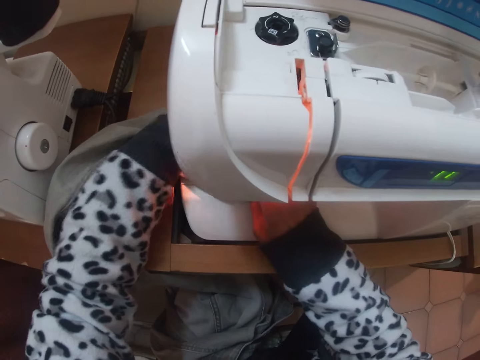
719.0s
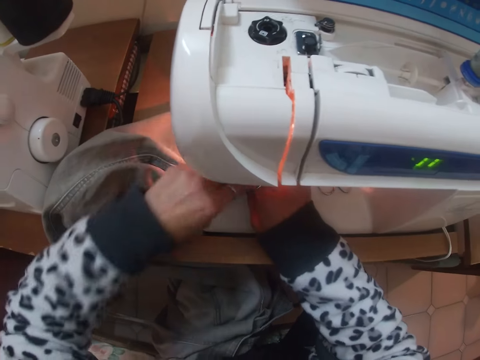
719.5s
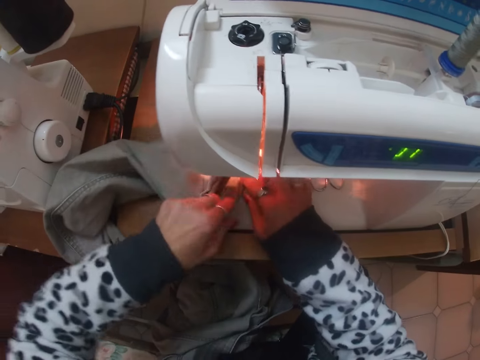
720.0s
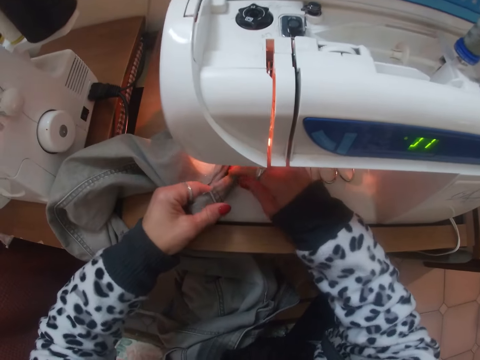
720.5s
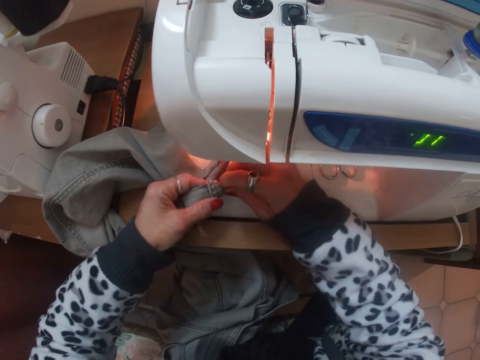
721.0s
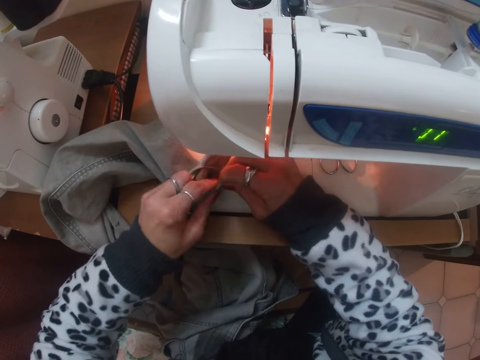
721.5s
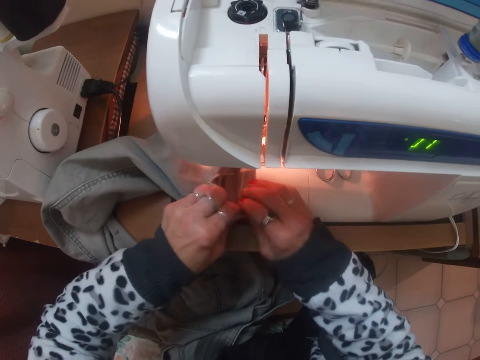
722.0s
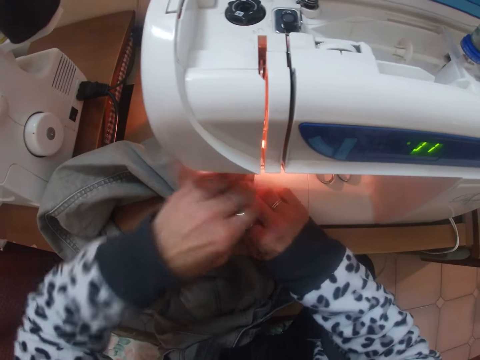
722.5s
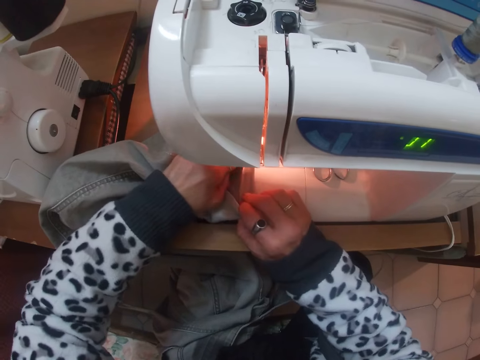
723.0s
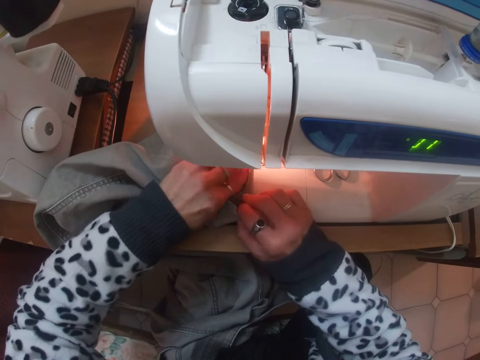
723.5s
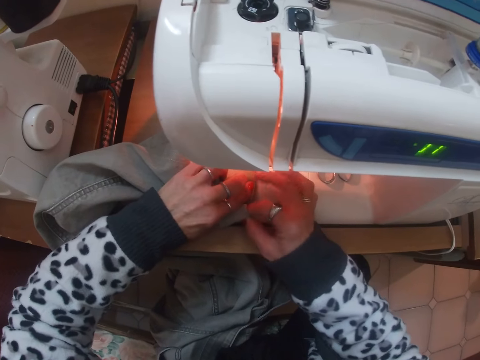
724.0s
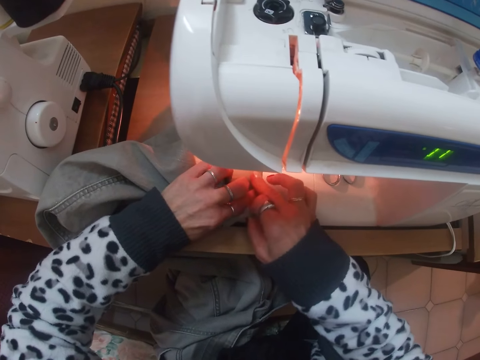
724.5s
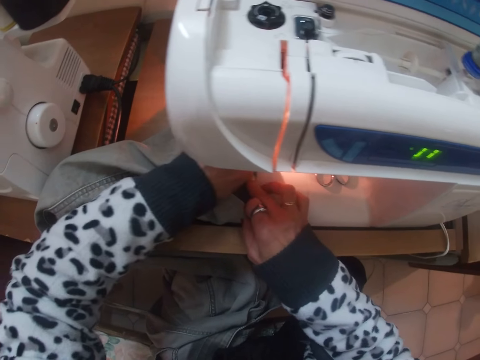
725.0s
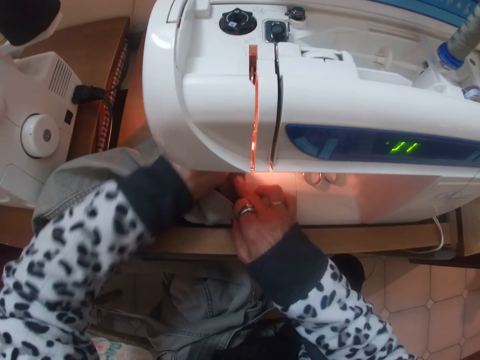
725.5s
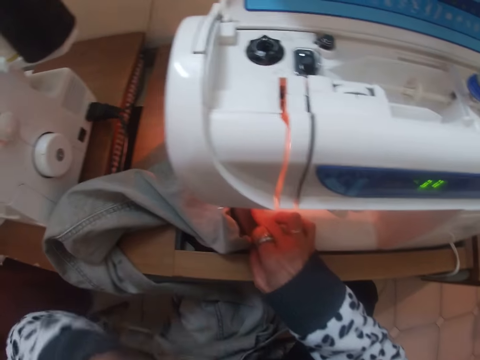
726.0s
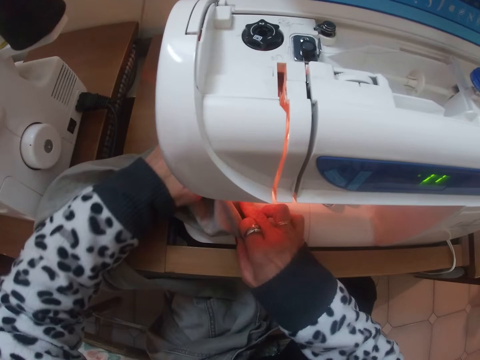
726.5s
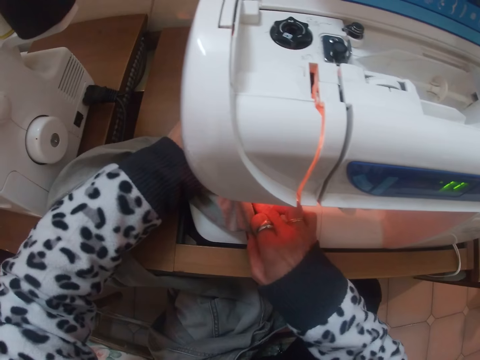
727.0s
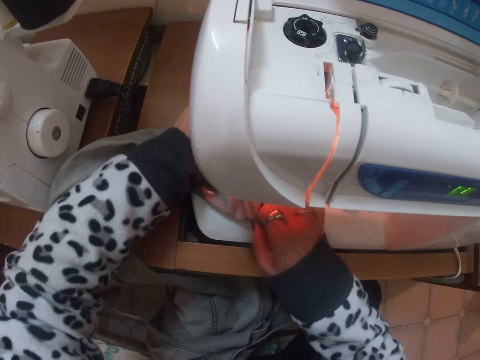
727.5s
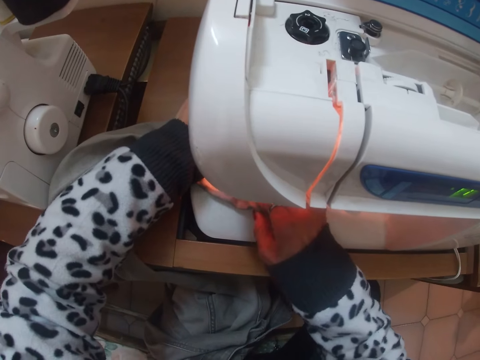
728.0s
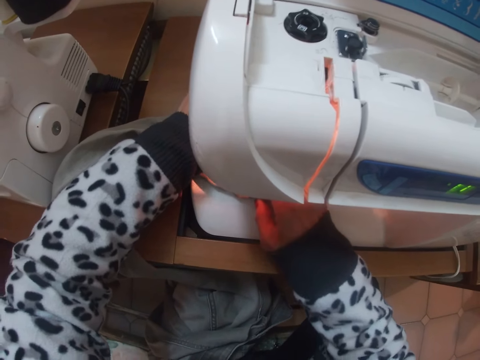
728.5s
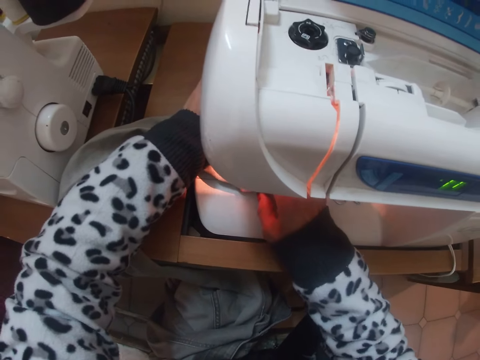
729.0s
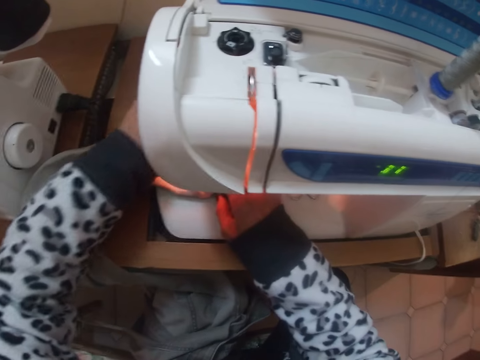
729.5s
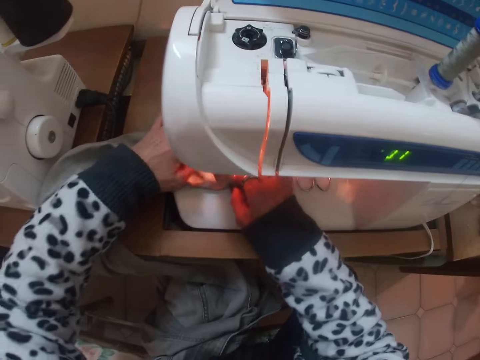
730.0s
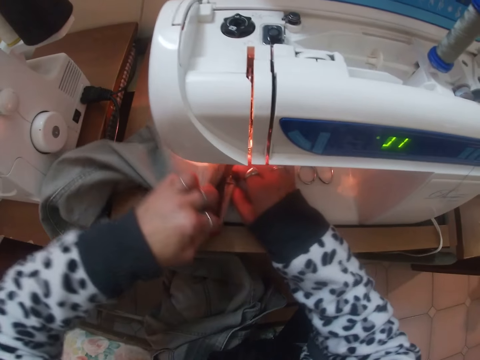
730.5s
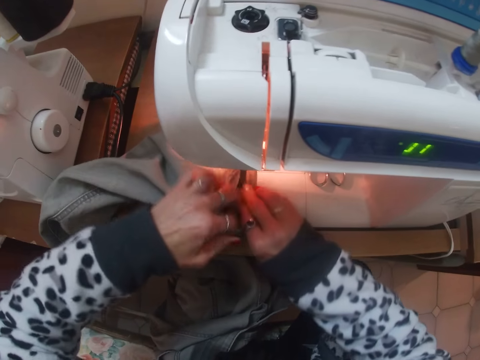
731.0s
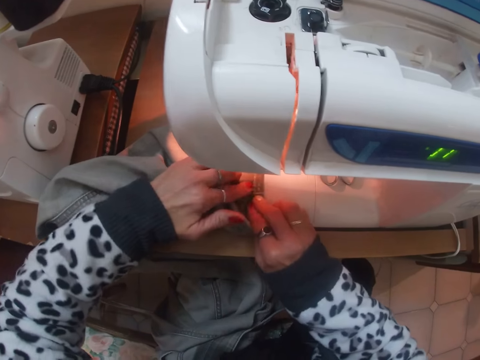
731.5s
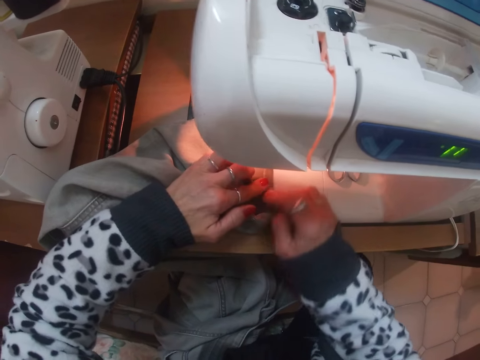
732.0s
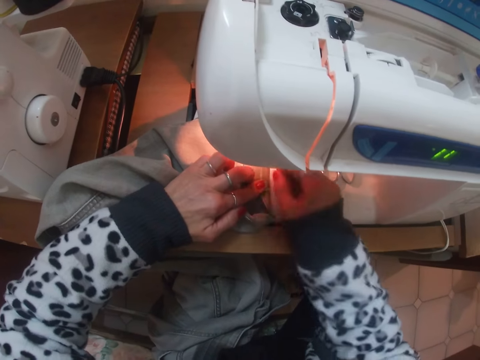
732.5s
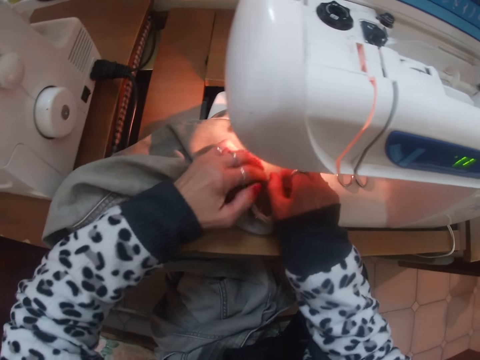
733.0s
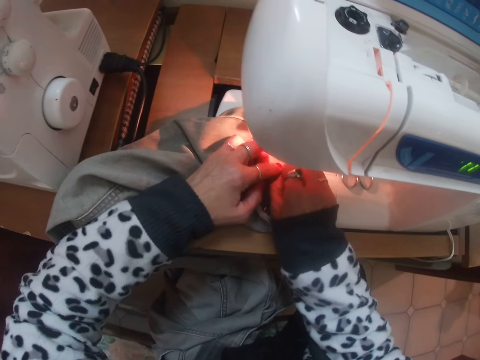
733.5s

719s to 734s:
The camera wearer folds a trouser. They sew the trouser on the sewing machine. They adjust the trouser on the sewing machine.

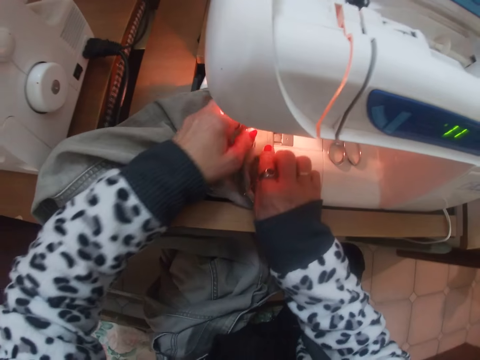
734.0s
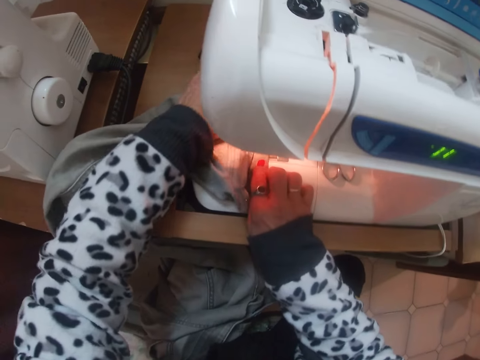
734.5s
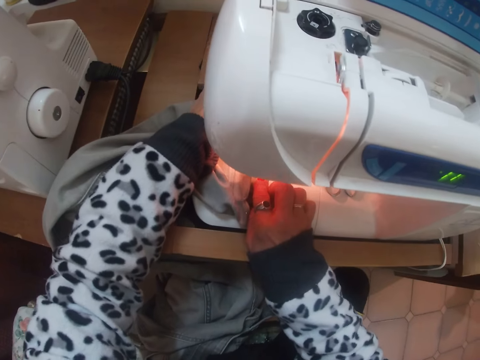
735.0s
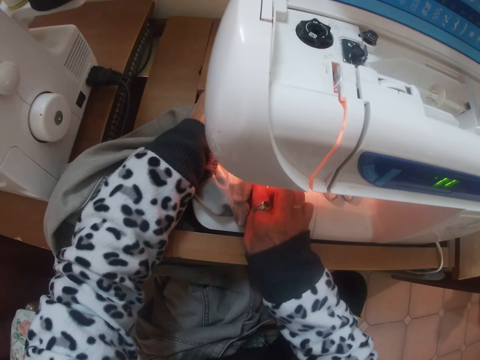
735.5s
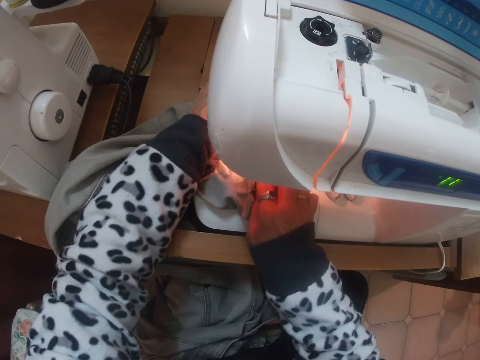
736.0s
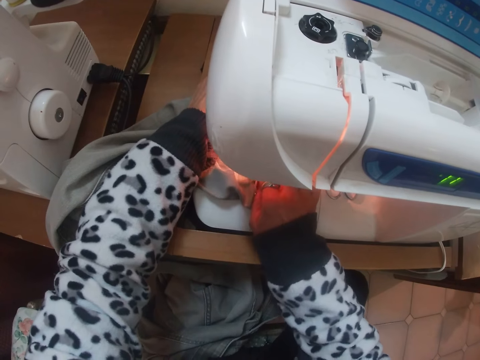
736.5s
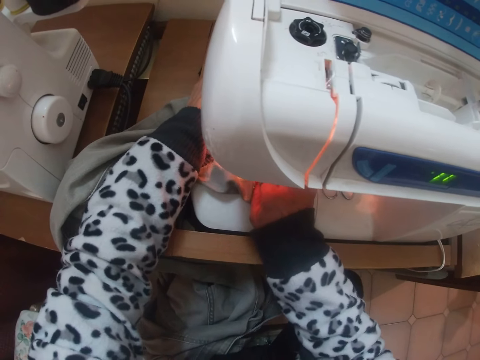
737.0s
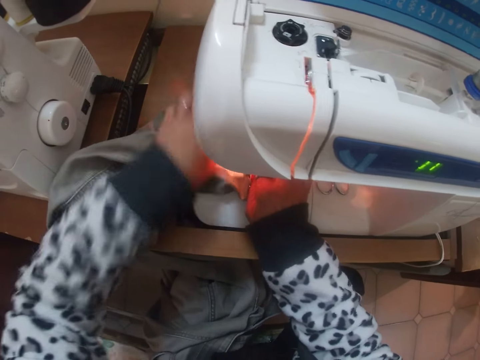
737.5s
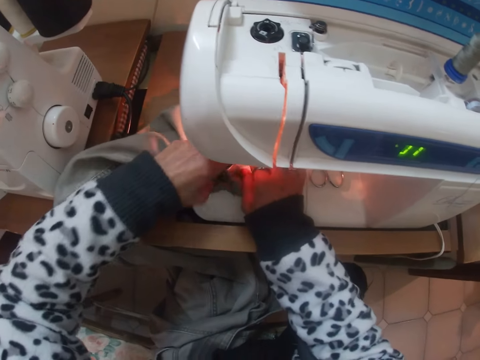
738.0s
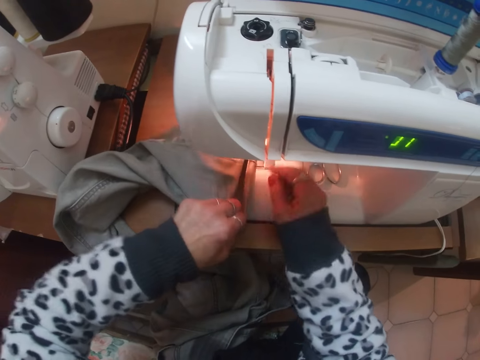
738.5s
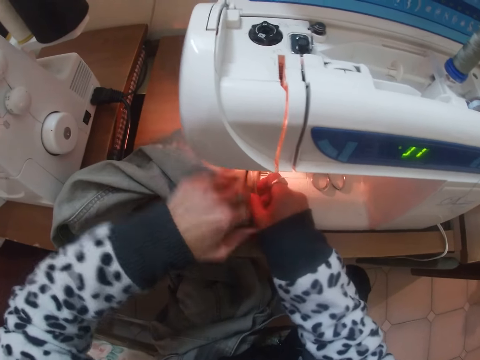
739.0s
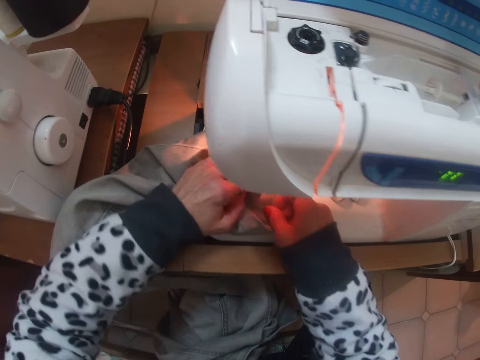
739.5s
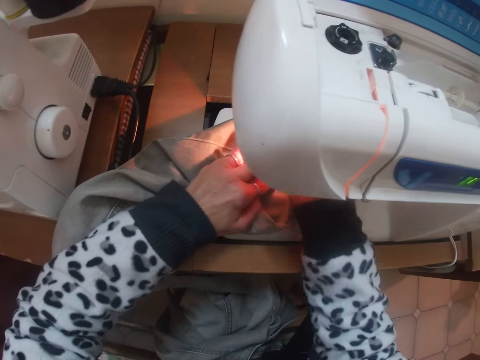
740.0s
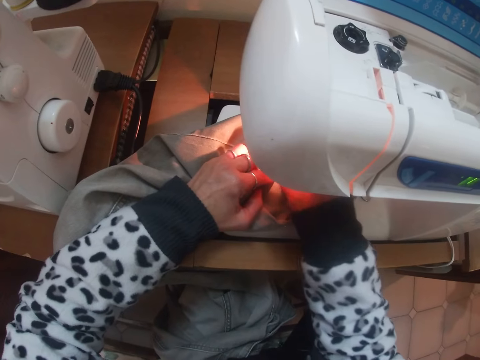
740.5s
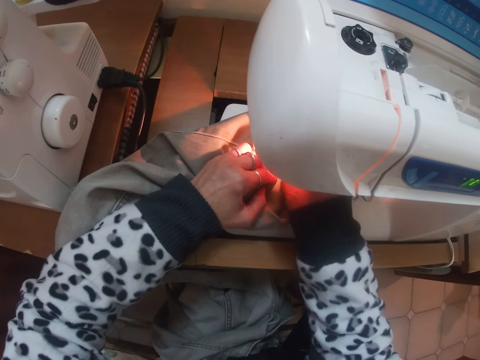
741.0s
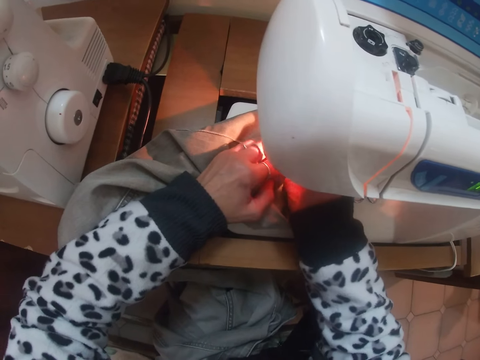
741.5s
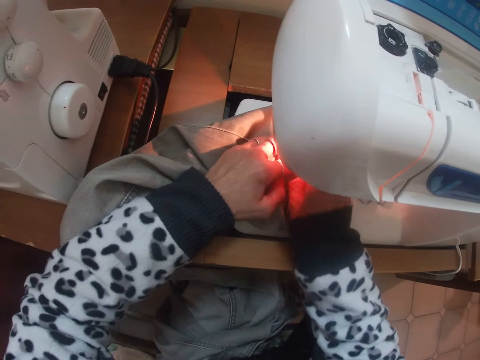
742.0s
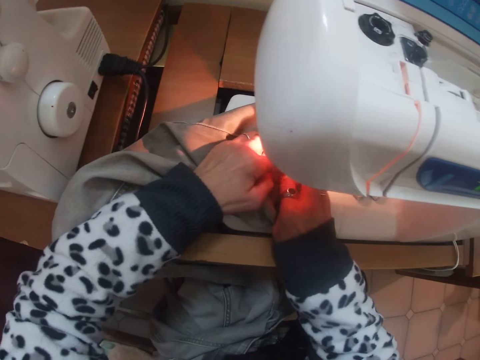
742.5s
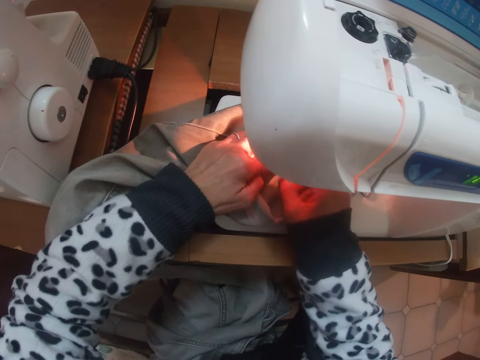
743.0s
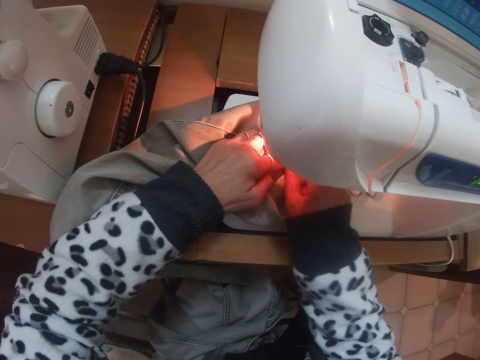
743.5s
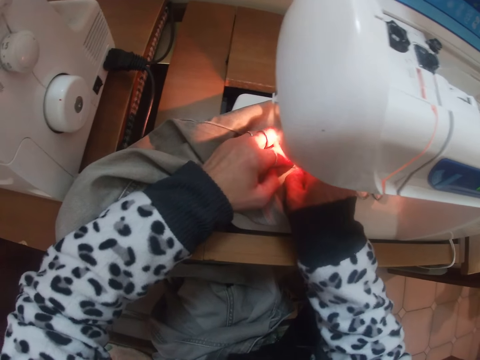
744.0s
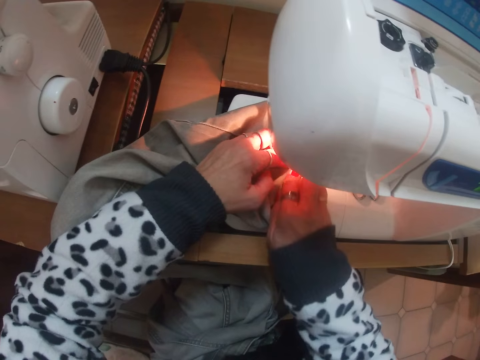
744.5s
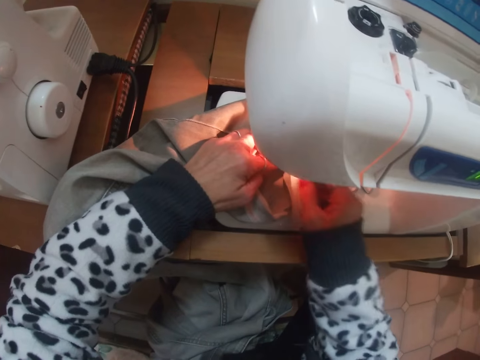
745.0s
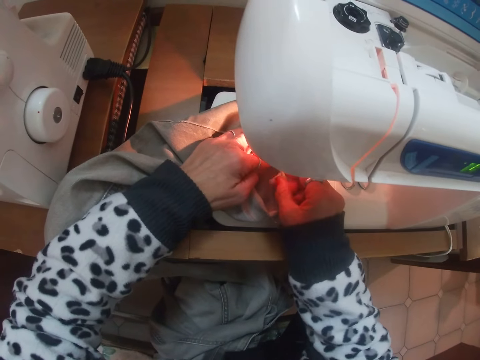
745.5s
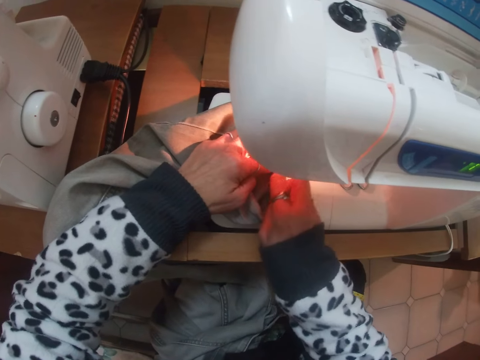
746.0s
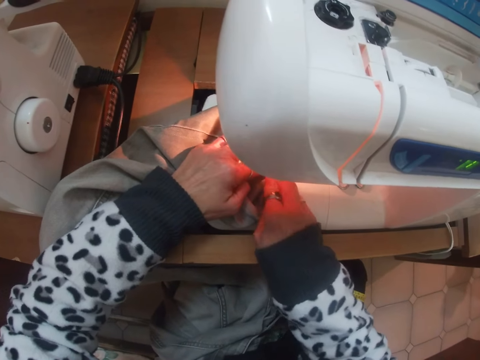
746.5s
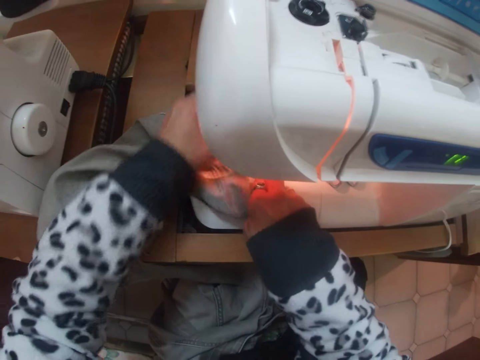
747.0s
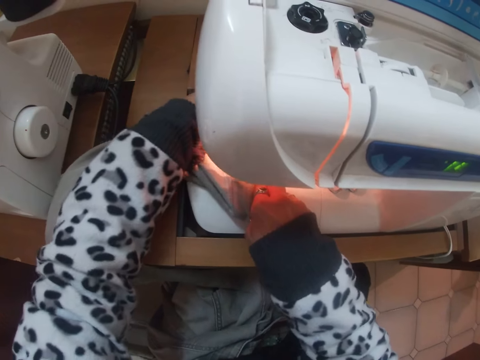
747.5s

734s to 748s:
The camera wearer sews a trouser on the sewing machine. They fold the trouser.
